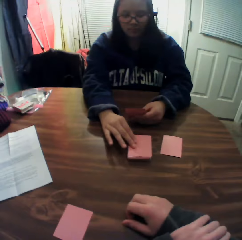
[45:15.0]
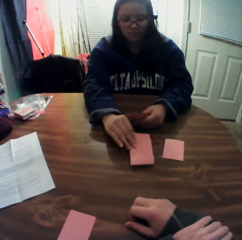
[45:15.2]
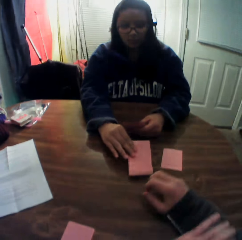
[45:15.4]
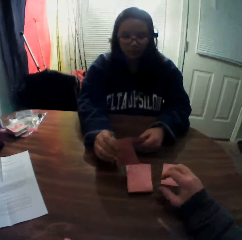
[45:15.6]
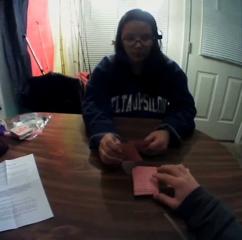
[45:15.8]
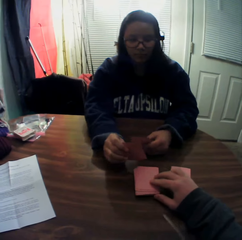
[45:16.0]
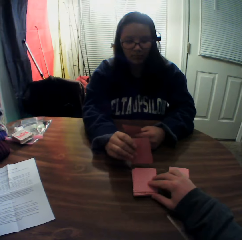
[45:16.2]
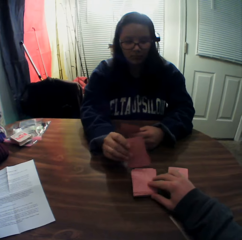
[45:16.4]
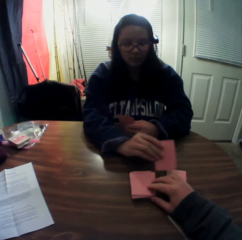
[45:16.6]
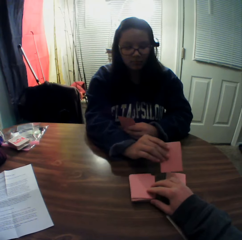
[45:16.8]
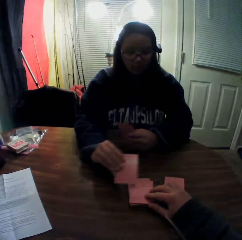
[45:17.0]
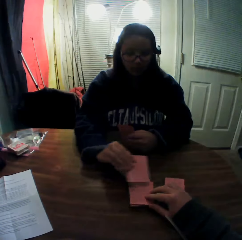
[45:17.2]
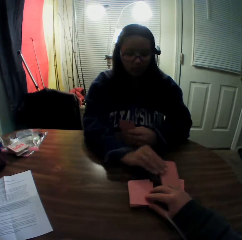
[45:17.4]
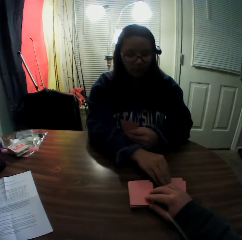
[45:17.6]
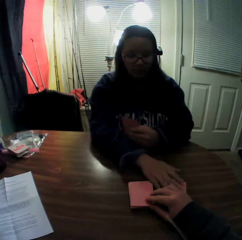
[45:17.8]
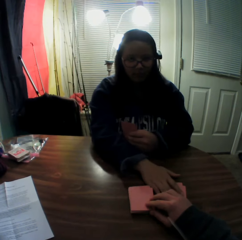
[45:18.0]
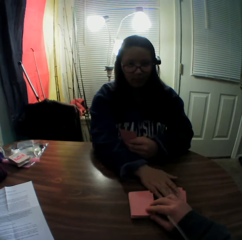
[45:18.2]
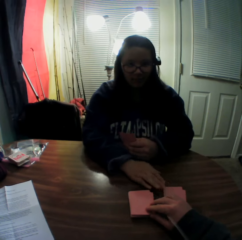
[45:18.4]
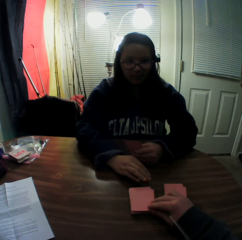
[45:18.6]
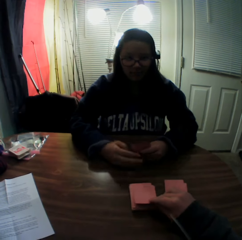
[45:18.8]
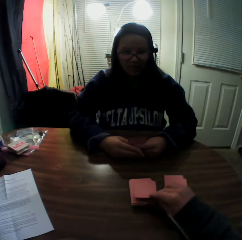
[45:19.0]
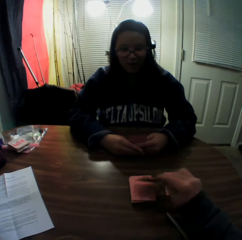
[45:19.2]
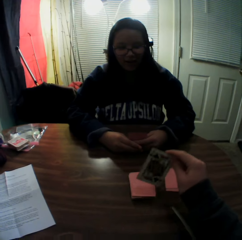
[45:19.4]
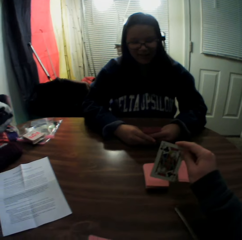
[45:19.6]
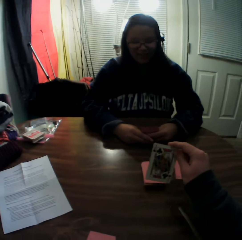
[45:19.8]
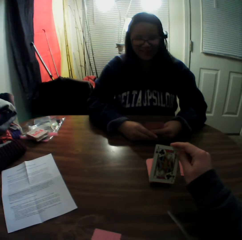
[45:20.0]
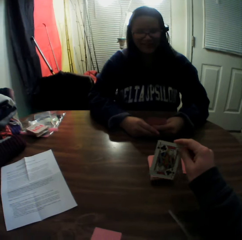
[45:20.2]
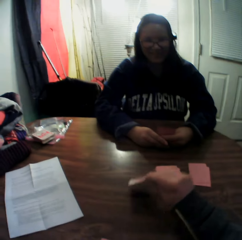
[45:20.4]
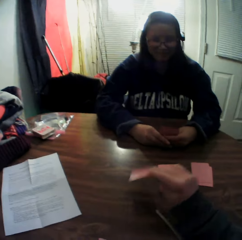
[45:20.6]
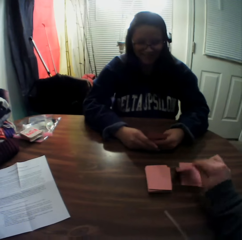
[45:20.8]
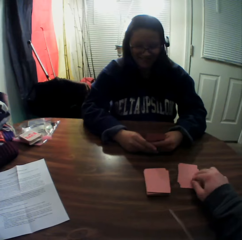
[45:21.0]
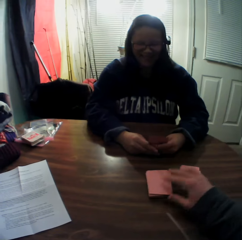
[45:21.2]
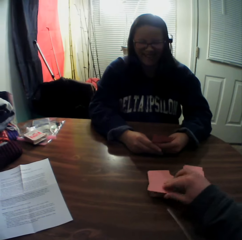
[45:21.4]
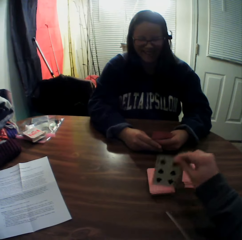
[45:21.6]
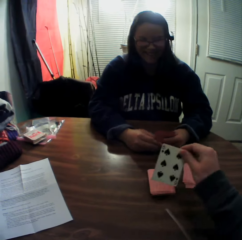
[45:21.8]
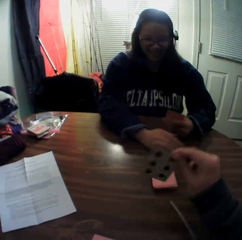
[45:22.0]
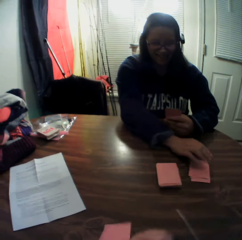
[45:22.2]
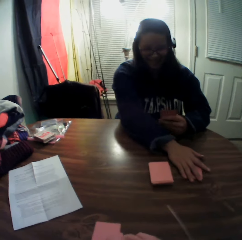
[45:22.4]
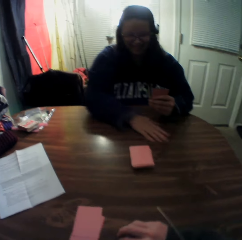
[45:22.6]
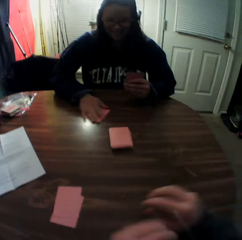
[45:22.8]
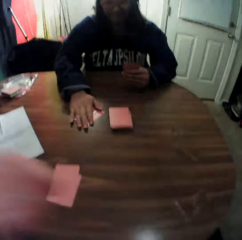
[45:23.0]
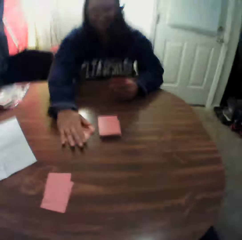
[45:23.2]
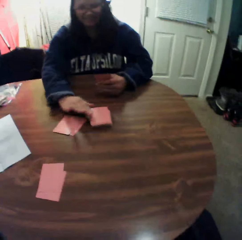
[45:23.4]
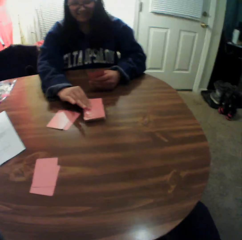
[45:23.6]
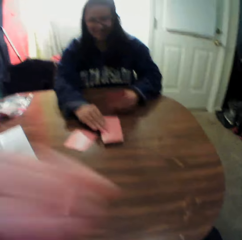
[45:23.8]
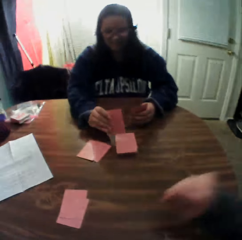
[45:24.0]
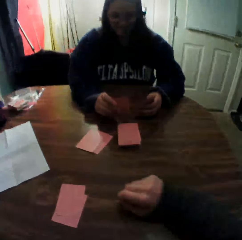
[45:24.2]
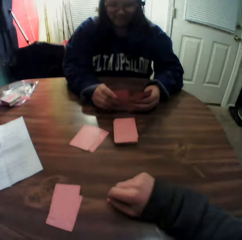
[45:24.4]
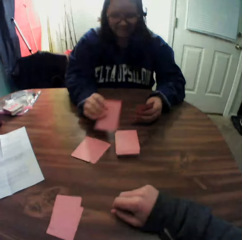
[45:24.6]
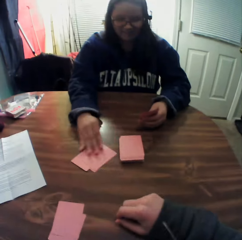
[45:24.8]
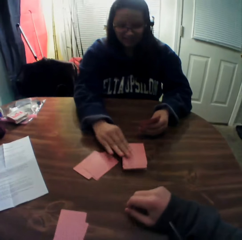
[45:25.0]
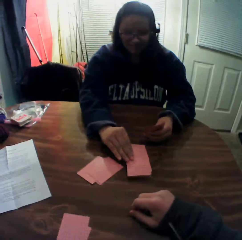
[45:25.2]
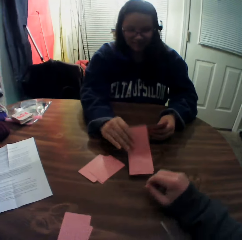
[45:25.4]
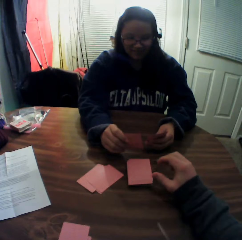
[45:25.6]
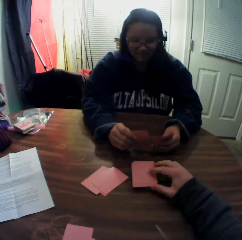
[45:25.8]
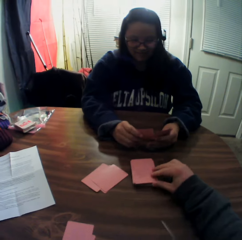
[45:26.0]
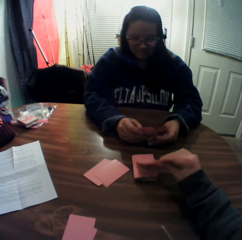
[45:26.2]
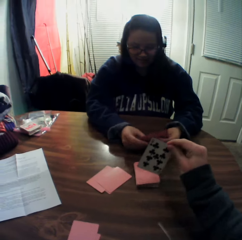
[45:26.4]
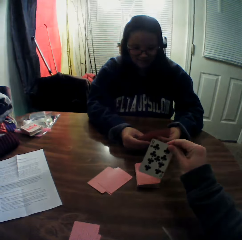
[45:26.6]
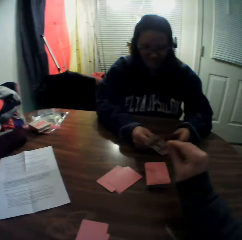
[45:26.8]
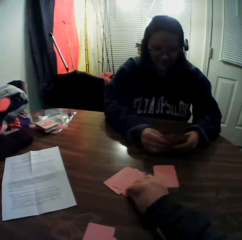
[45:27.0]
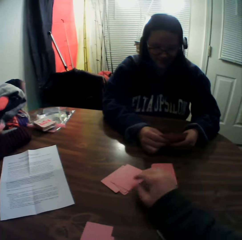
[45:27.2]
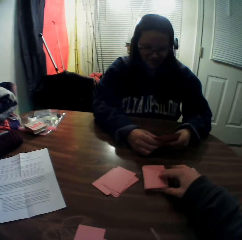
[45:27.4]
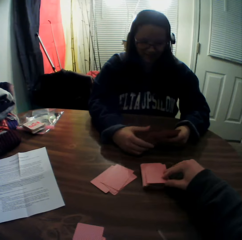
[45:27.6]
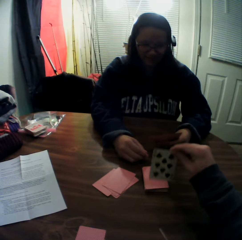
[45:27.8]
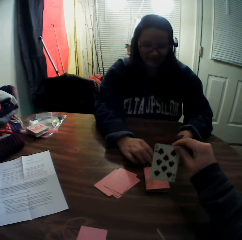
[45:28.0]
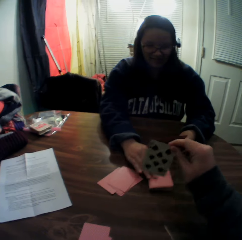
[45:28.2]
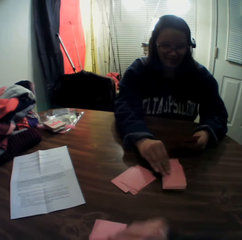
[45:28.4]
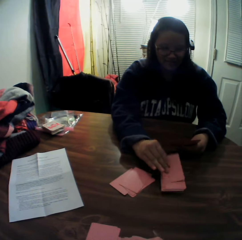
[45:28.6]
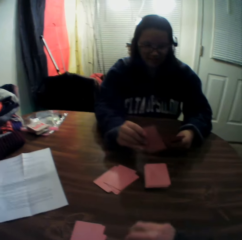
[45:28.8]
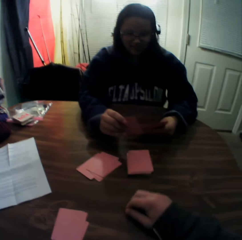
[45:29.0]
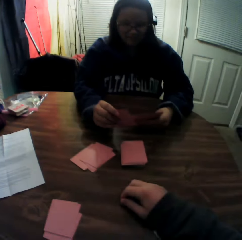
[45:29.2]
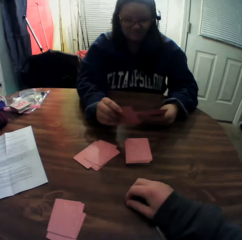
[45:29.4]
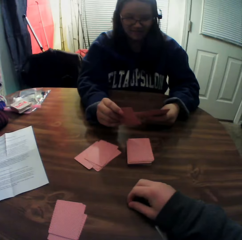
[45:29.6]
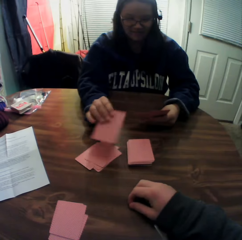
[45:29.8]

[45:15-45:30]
A woman passes the card to her left hand. The woman holds the playing card. The woman picks a card from the stack of cards on the table with her right hand and looks at the playing card. The camera wearer picks a card from the stack of cards on the table with his right hand. The woman places the card onto the table. The camera wearer looks at the playing card and drops the card onto the table. He picks a card from the stack of cards on the table with his right hand, looks at the playing card and puts the playing card on the table. The woman moves the stack of cards on the table with her right hand and places the card onto the table. The camera wearer stretches his hands. The woman picks a card from the stack of cards on the table with her right hand, looks at the playing card and places the card onto the table. The woman picks a card from the stack of cards on the table with her right hand, looks at the playing card and passes the card to her left hand. The camera wearer picks a card from the stack of cards on the table with his right hand. The woman holds the playing card. The camera wearer looks at the playing card and drops the card onto the table. He picks a card from the stack of cards on the table with his right hand, looks at the playing card and drops the card onto the table. The woman picks a card from the stack of cards on the table with her right hand and looks at the playing card.

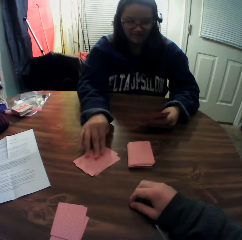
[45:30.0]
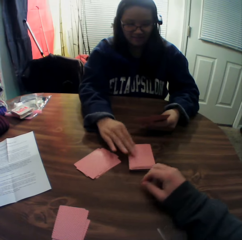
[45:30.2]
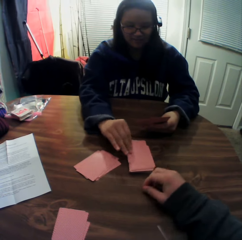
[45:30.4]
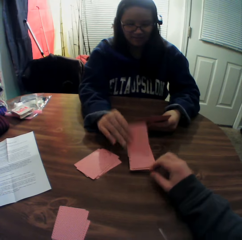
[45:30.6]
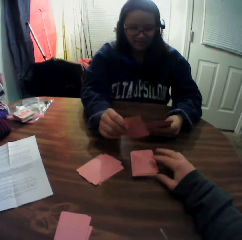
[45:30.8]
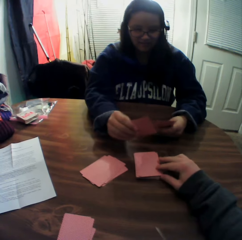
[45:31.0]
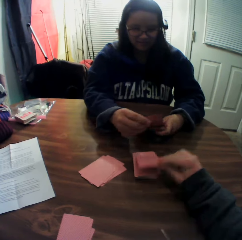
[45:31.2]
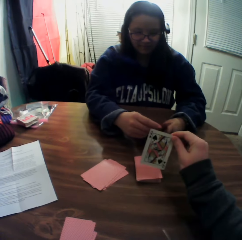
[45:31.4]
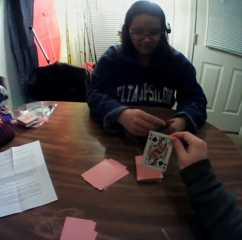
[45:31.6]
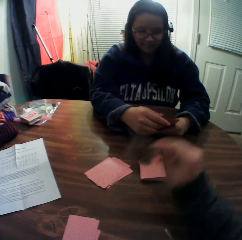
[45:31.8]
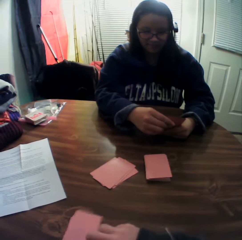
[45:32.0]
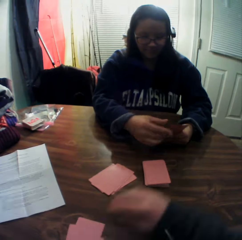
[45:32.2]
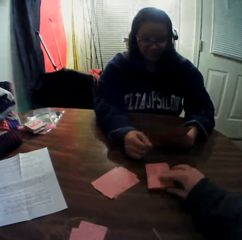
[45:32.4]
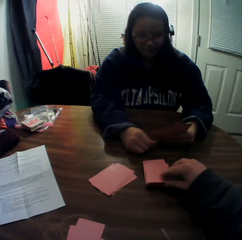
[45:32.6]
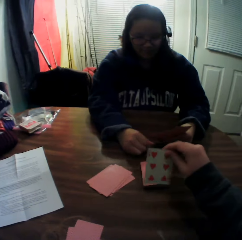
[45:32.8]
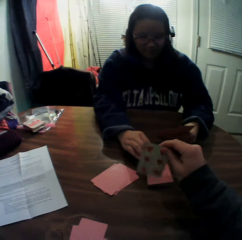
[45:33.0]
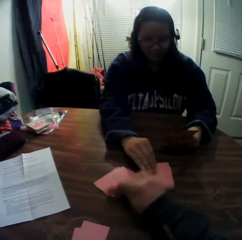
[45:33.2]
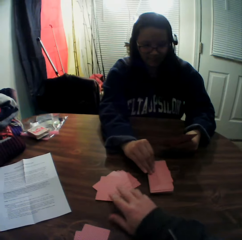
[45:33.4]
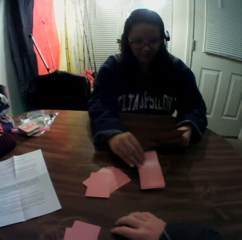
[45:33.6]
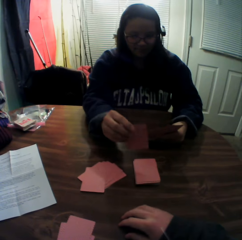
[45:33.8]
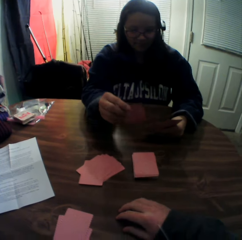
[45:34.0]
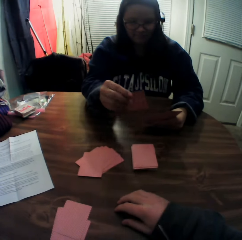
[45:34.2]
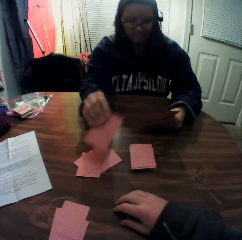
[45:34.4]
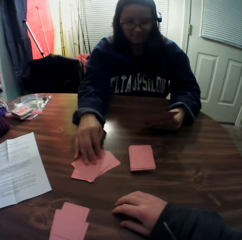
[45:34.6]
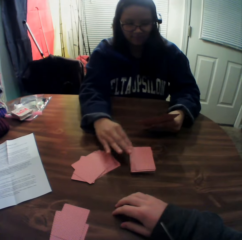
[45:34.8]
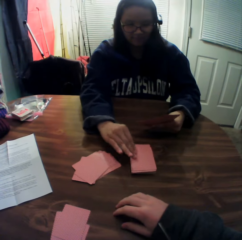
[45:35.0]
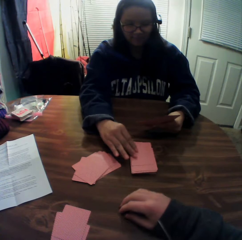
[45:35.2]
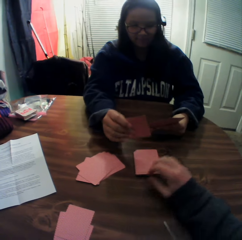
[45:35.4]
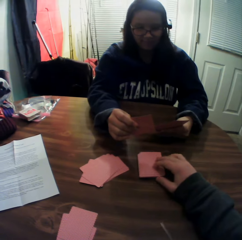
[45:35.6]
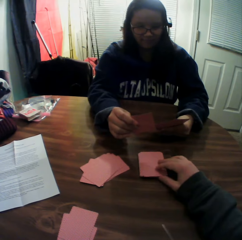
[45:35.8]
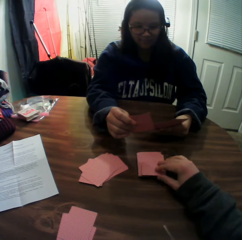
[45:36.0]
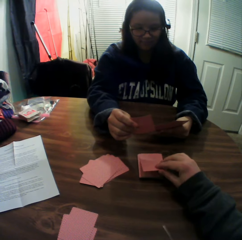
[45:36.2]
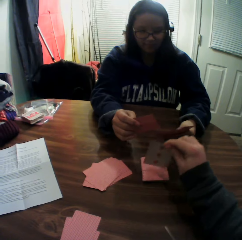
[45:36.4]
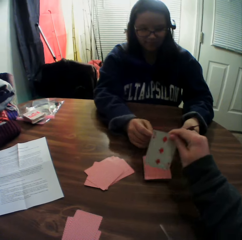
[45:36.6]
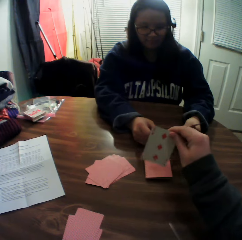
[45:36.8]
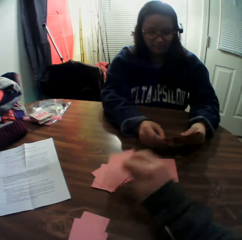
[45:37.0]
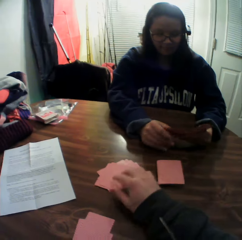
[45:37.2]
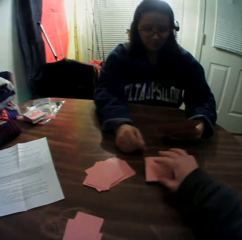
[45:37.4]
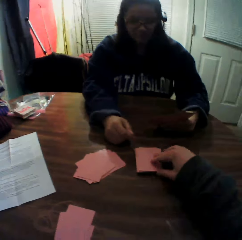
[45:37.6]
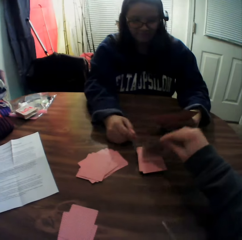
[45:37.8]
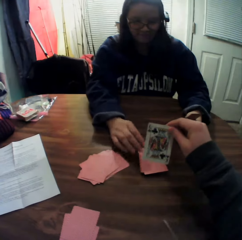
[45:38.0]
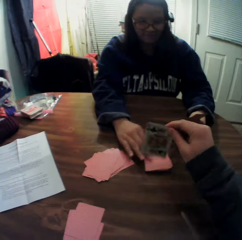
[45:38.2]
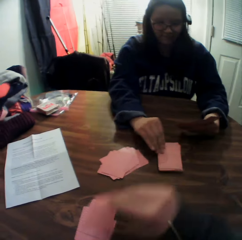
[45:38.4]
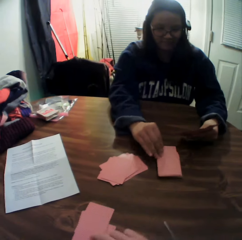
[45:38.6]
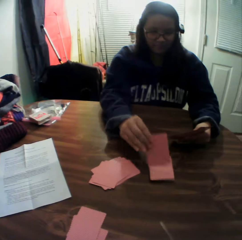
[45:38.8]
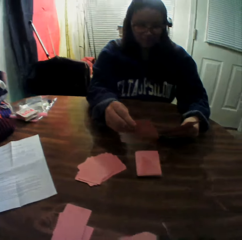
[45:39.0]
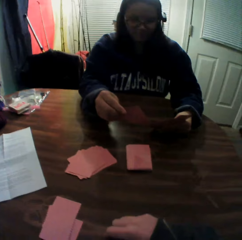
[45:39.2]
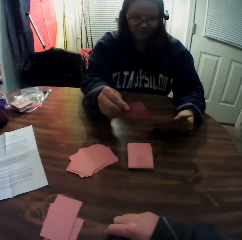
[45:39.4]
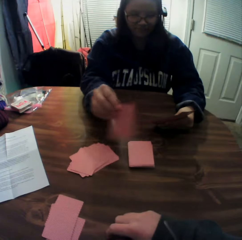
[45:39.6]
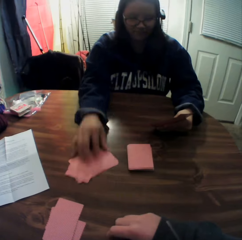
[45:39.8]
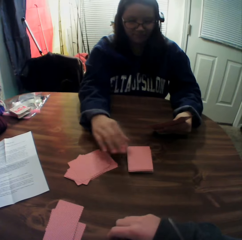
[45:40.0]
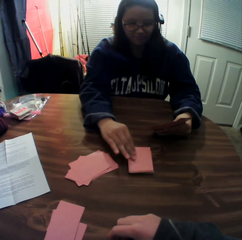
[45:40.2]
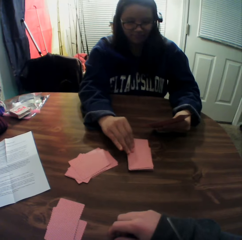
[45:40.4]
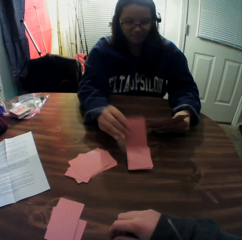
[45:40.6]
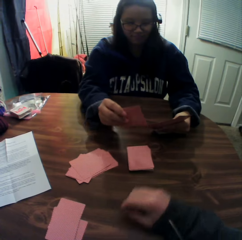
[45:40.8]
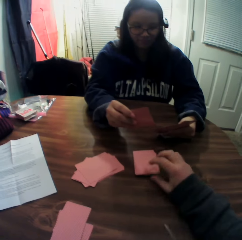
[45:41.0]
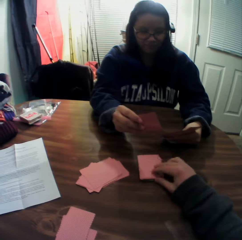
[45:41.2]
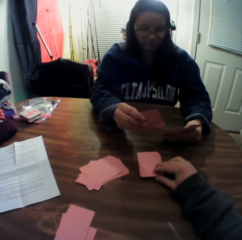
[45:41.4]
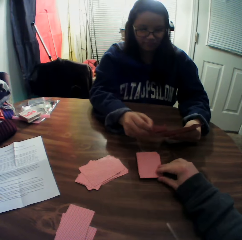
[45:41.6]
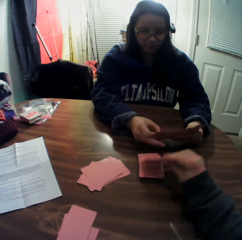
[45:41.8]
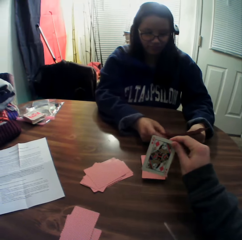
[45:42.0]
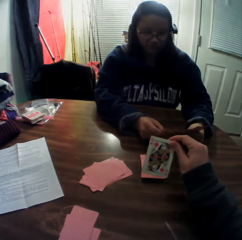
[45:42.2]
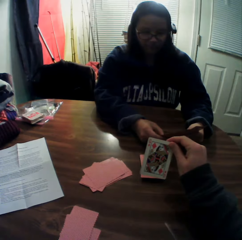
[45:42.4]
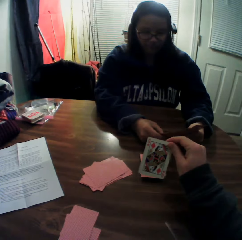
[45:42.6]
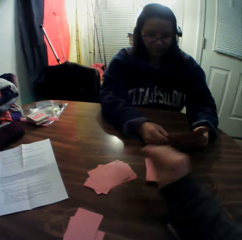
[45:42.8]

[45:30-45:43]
A woman places the card onto the table. The woman picks a card from the stack of cards on the table with her right hand and passes the card to her left hand. The camera wearer picks a card from the stack of cards on the table with his right hand. The woman holds the playing card. The camera wearer looks at the playing card and drops the card onto the table. He picks a card from the stack of cards on the table with his right hand, looks at the playing card and drops the card onto the table. The woman picks a card from the stack of cards on the table with her right hand, looks at the playing card and places the card onto the table. The woman picks a card from the stack of cards on the table with her right hand, looks at the playing card, passes the card to her left hand and holds the playing card. The camera wearer picks a card from the stack of cards on the table with his right hand, looks at the playing card and drops the card onto the table. He picks a card from the stack of cards on the table with his right hand and looks at the playing card. The woman picks a card from the stack of cards on the table with her right hand. The camera wearer drops the card onto the table. The woman looks at the playing card and places the card onto the table. The woman picks a card from the stack of cards on the table with her right hand, looks at the playing card, passes the card to her left hand and holds the playing card. The camera wearer picks a card from the stack of cards on the table with his right hand and looks at the playing card.
